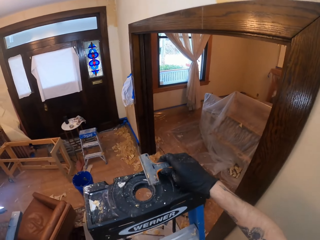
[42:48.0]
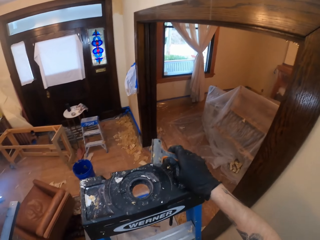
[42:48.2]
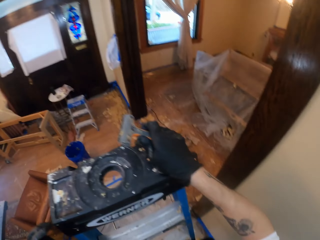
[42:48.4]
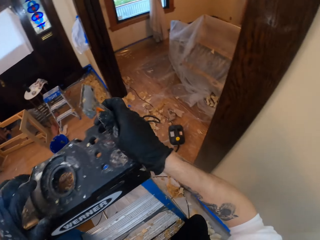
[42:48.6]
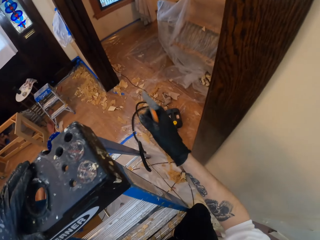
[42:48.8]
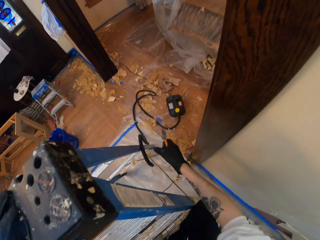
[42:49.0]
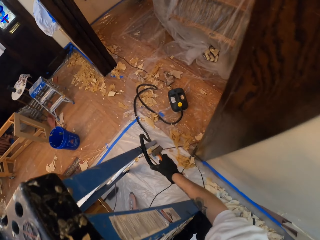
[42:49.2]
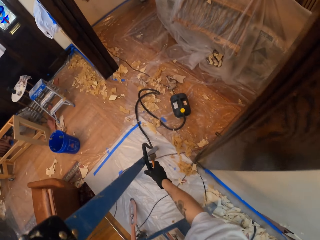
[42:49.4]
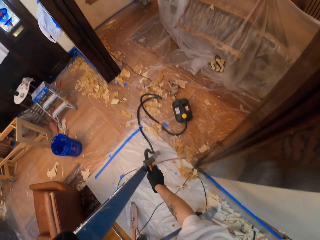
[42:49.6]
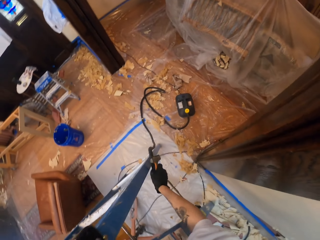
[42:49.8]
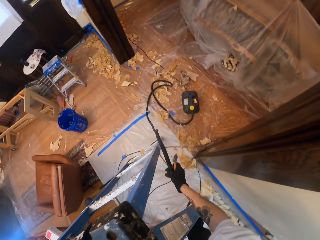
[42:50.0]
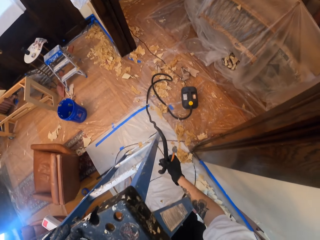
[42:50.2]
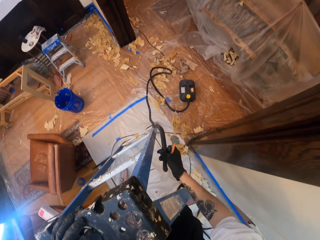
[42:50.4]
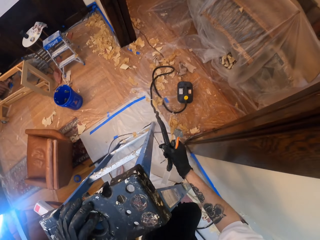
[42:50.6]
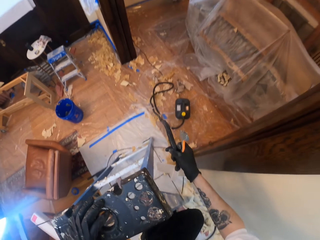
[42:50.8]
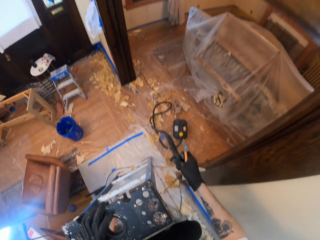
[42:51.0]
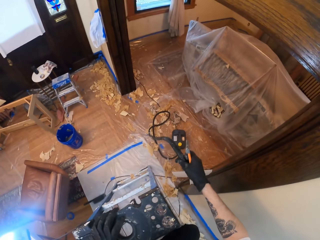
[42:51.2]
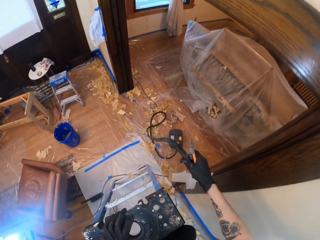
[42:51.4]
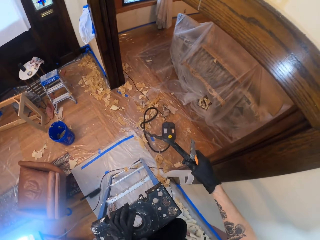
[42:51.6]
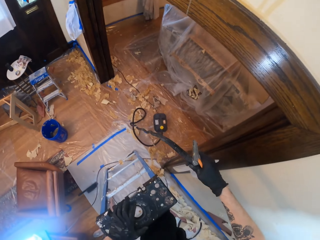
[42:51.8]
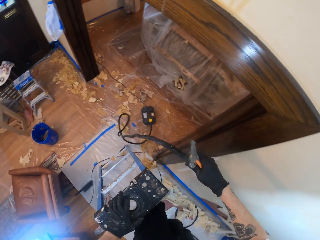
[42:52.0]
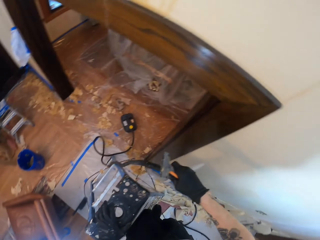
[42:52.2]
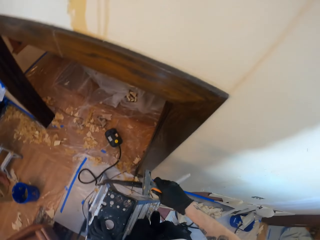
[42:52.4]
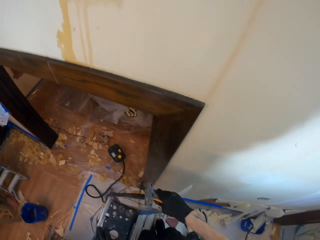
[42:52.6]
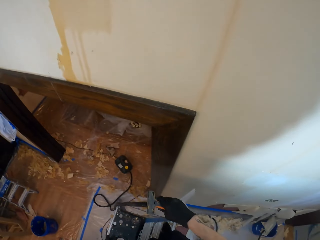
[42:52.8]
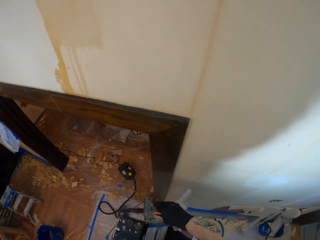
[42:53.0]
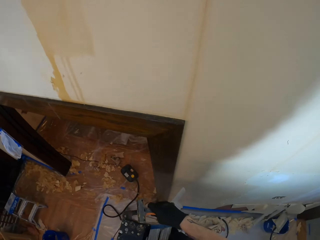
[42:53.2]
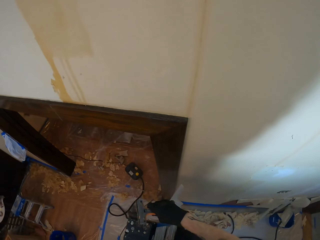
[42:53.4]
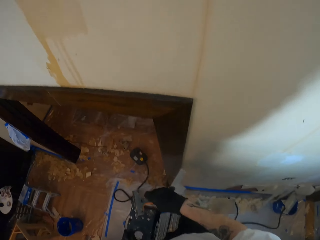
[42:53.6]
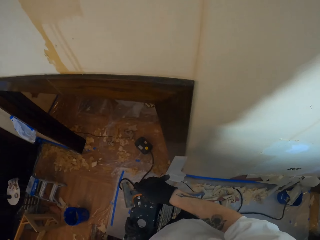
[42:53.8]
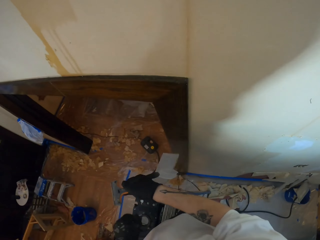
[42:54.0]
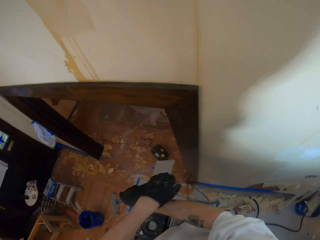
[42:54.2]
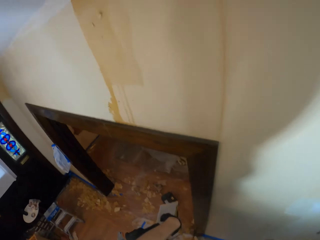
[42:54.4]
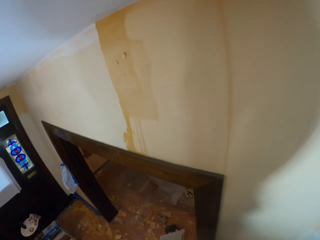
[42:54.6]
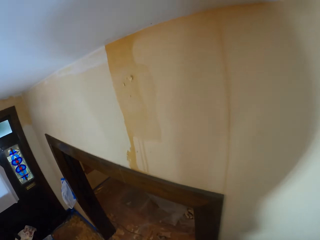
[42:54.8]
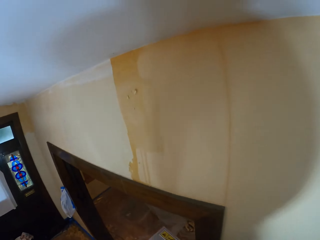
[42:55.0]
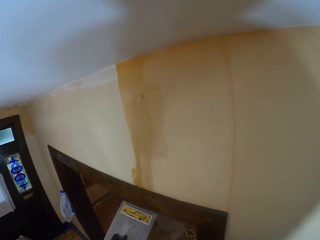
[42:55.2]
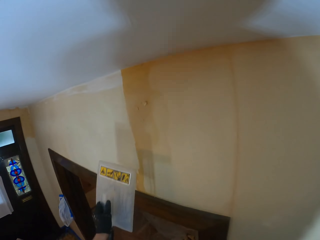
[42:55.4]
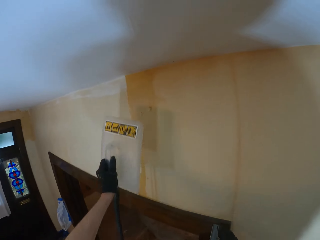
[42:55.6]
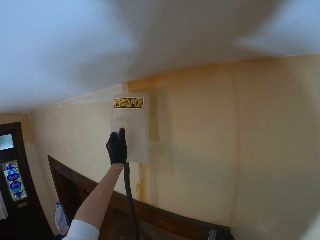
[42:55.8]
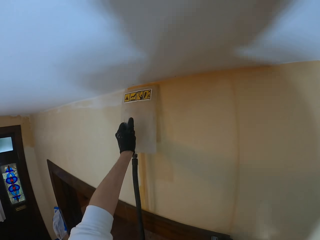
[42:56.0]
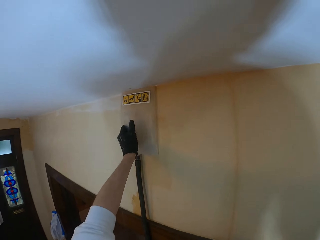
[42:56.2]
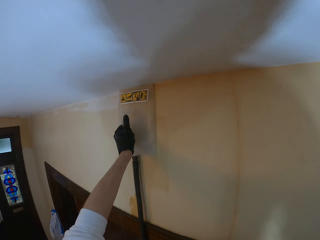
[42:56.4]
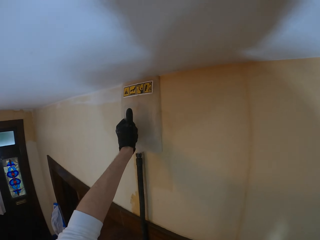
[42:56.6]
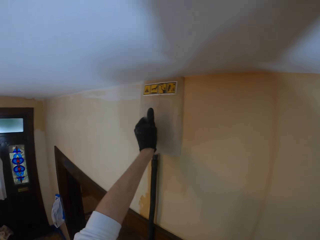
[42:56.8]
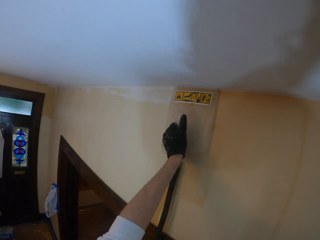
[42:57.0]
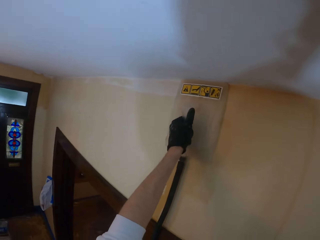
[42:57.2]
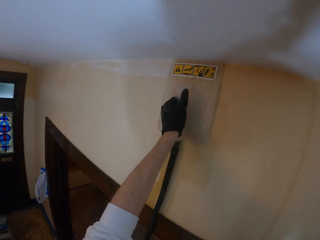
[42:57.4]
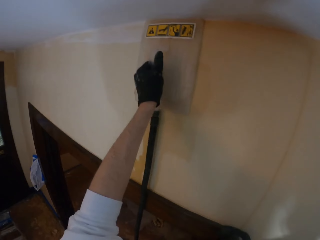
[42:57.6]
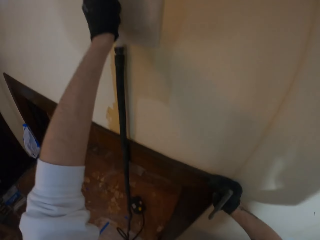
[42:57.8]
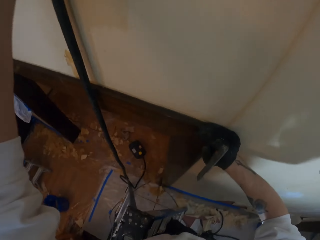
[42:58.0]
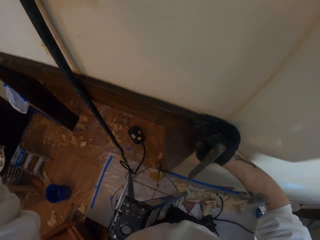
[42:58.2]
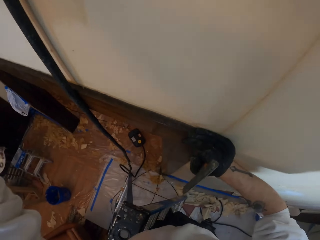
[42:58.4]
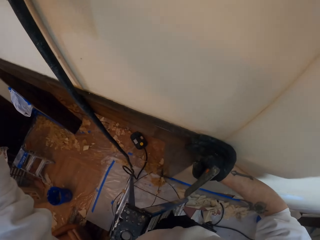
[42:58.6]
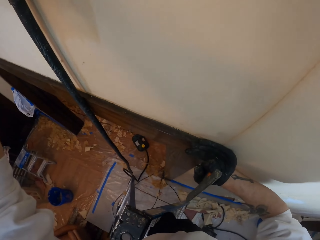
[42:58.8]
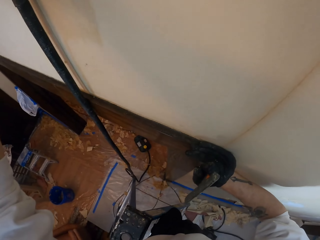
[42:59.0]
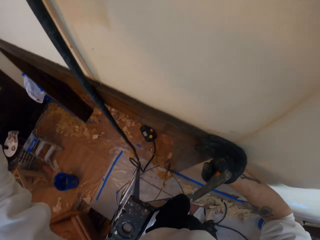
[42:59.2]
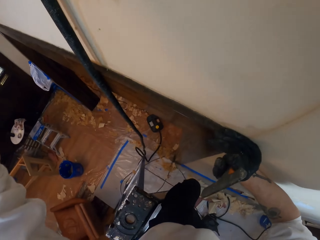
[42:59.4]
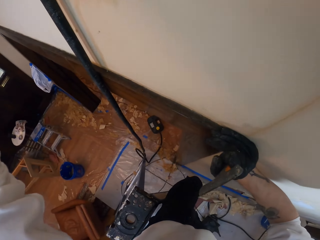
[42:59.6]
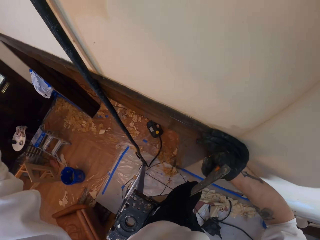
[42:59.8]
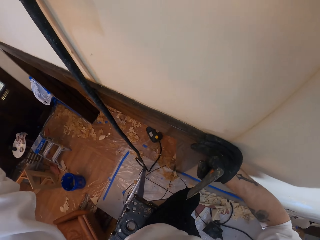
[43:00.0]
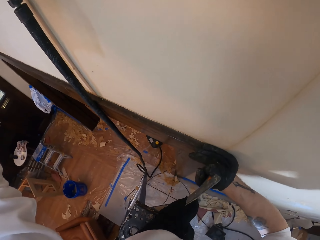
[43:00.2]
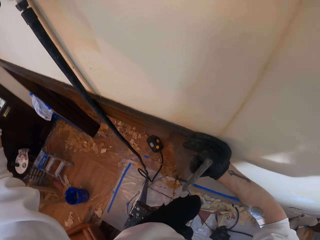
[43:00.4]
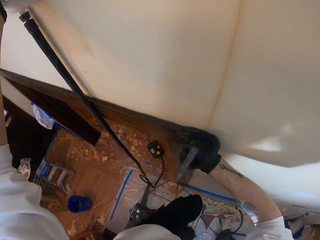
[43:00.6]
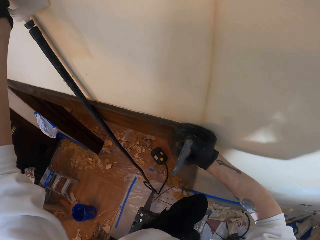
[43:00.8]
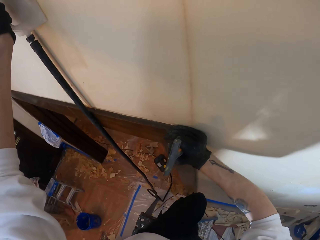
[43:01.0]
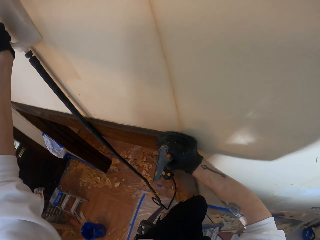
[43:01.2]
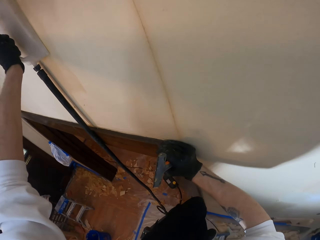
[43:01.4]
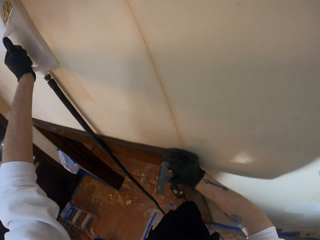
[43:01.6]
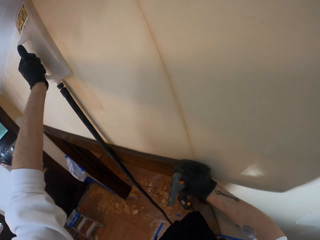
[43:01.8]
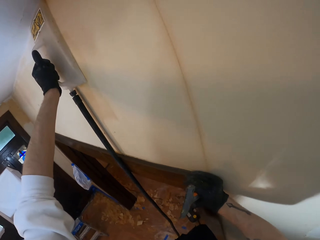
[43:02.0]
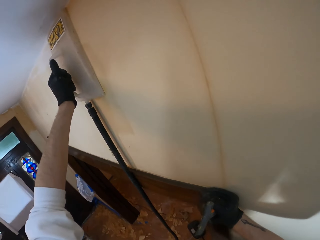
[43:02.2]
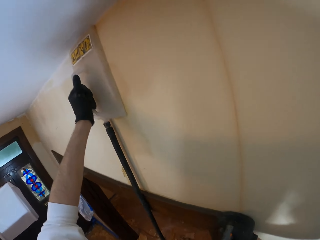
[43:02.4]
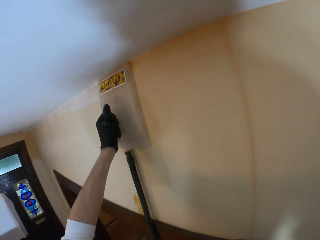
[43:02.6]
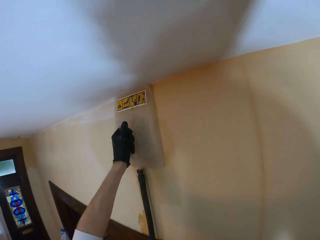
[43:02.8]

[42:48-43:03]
The camera wearer climbs the ladder. They pick a scraper. They put a hand on the ladder. They pick something. They take something from the other hand. They put something on a wall. They soften the glue with the wallpaper steamer. They climb the ladder.

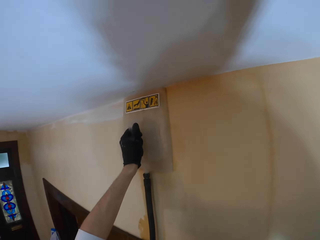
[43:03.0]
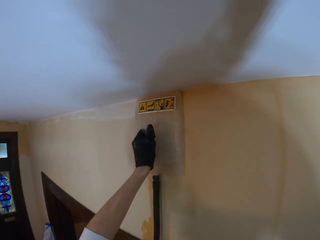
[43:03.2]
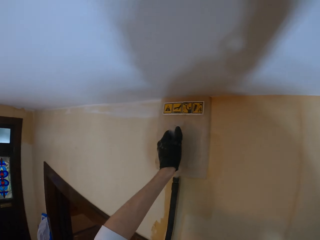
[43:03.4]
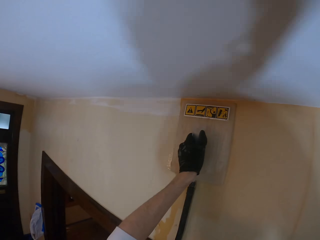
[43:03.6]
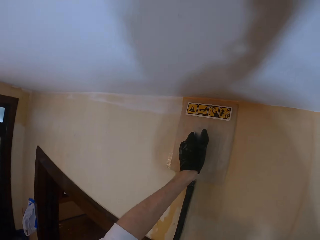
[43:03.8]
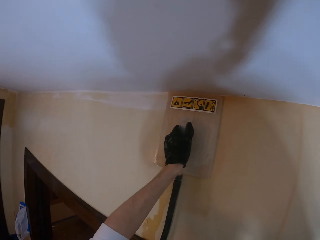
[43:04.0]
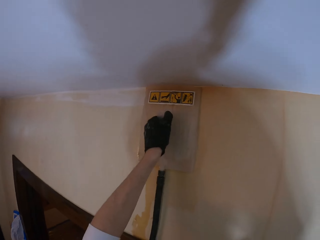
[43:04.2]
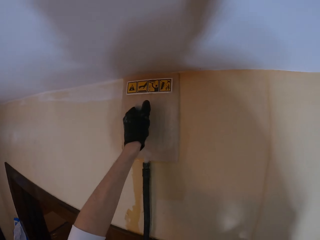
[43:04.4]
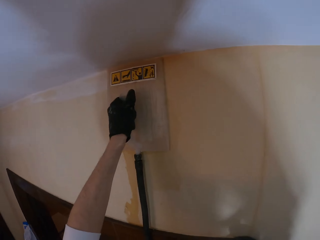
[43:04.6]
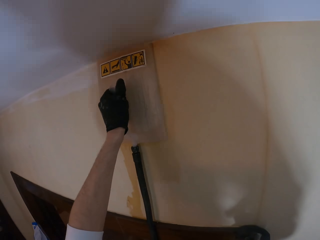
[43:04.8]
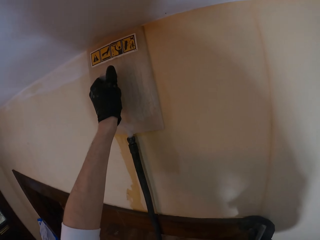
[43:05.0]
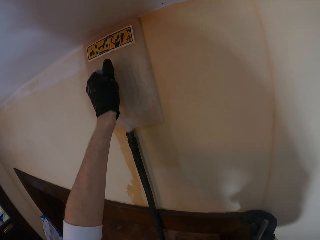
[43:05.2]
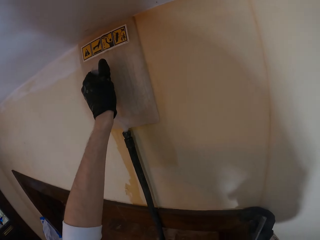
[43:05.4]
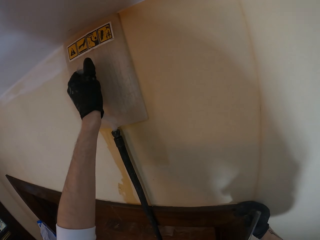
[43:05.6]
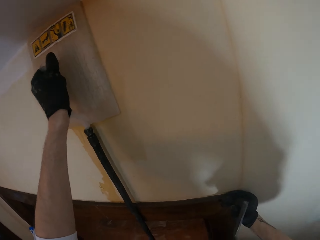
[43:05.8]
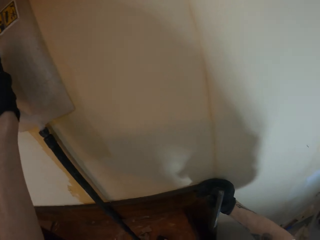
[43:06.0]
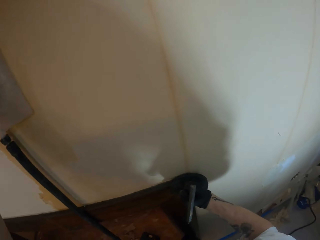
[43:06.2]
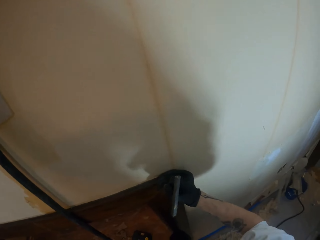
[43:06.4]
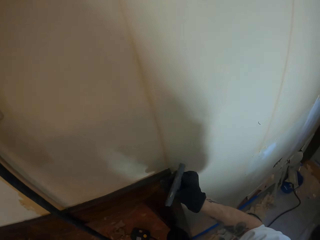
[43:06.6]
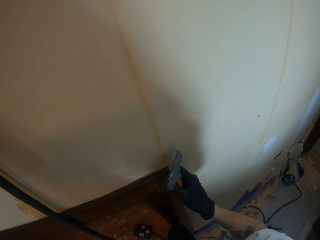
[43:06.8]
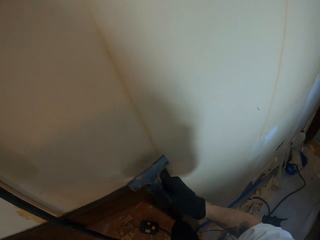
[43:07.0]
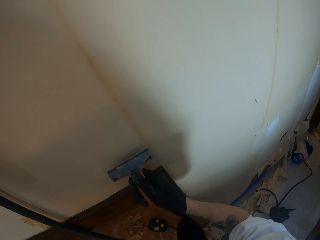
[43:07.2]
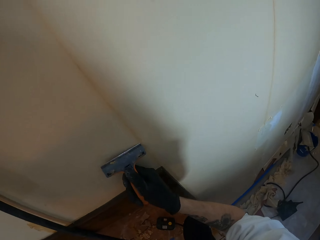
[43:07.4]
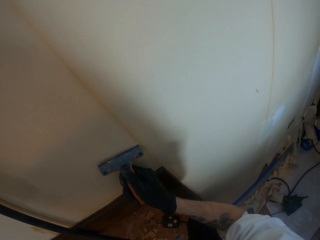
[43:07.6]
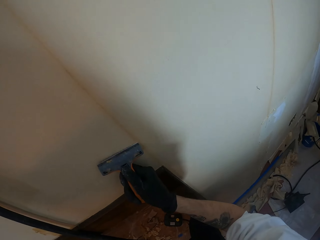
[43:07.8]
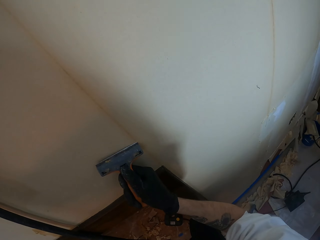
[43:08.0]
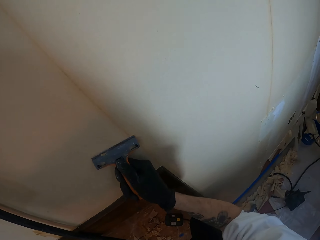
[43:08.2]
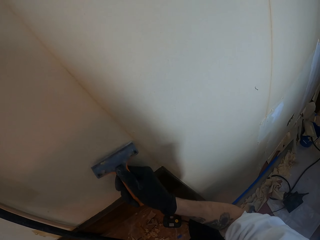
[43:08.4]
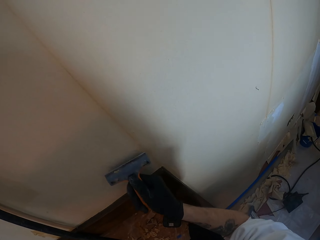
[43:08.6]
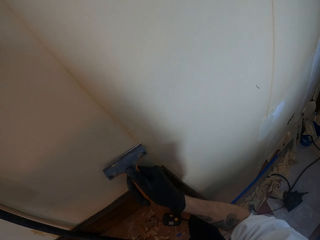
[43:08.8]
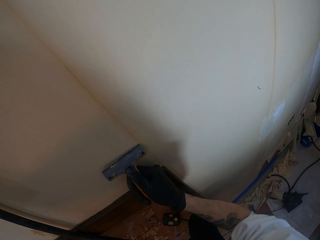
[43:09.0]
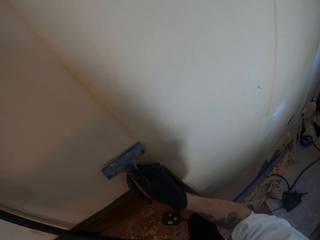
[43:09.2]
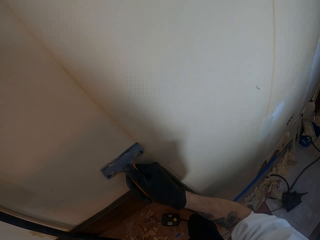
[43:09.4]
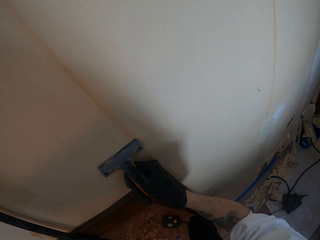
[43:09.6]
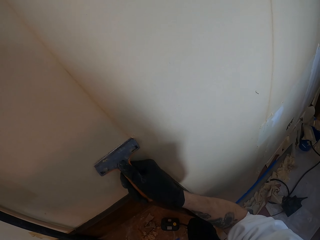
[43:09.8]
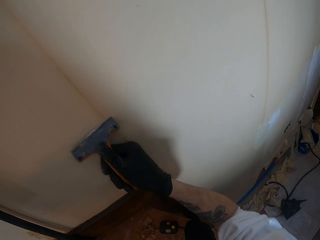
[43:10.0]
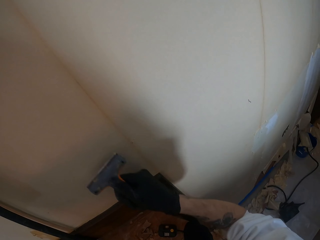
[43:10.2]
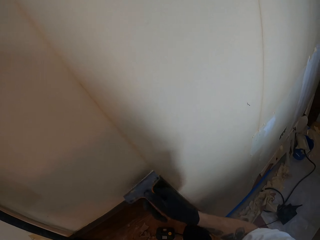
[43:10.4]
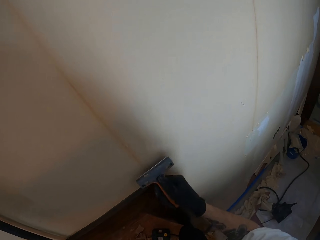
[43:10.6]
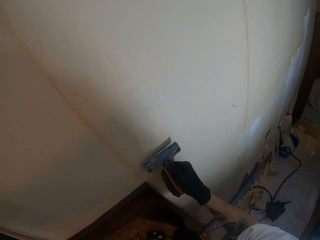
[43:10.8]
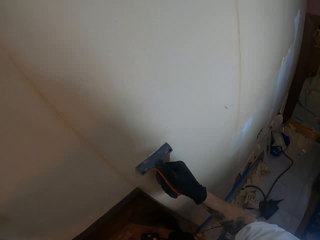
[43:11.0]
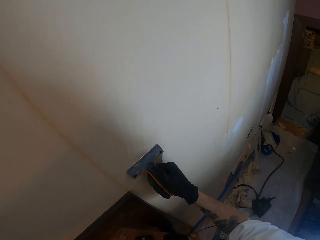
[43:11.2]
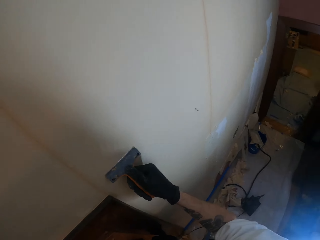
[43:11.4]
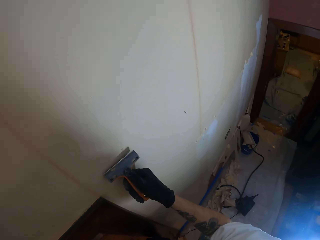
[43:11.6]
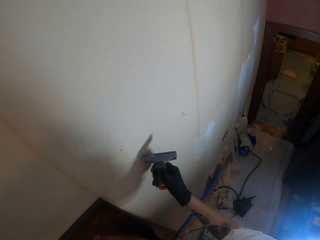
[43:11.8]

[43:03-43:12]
The camera wearer looks around. They remove paint with a scraper.
